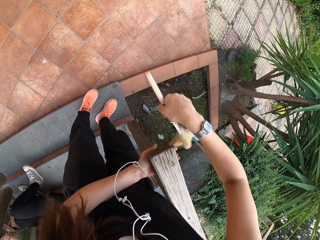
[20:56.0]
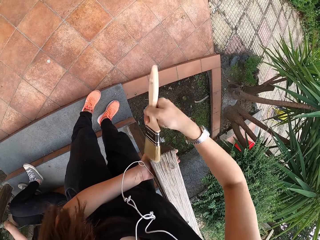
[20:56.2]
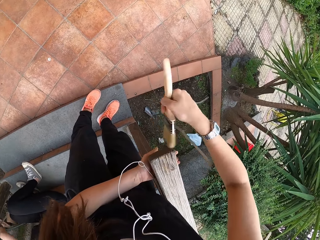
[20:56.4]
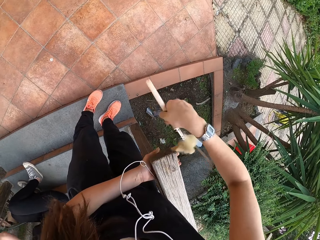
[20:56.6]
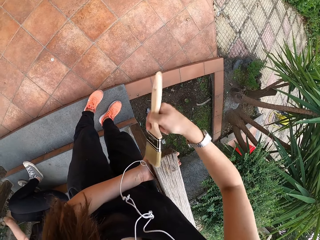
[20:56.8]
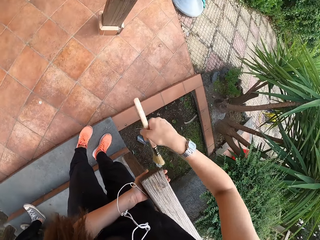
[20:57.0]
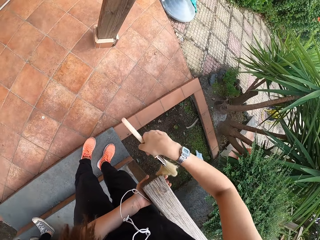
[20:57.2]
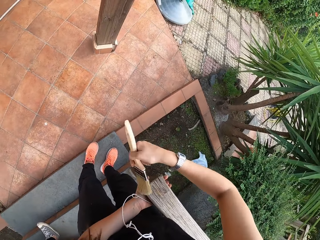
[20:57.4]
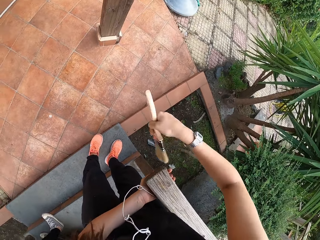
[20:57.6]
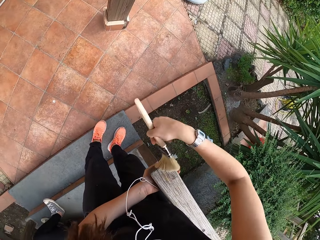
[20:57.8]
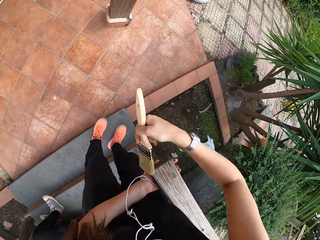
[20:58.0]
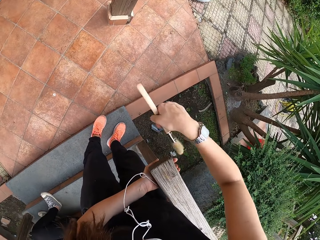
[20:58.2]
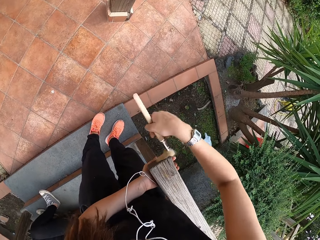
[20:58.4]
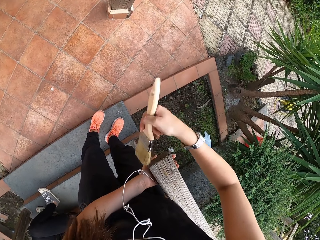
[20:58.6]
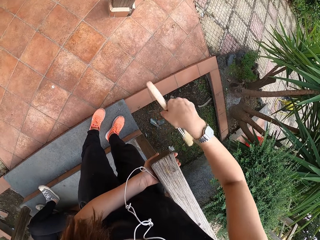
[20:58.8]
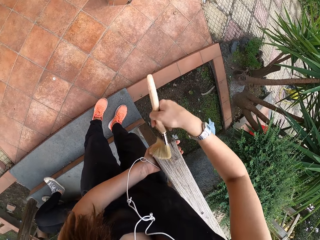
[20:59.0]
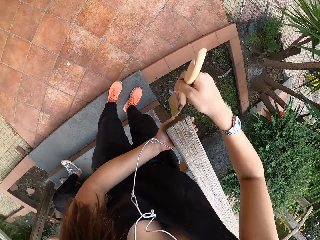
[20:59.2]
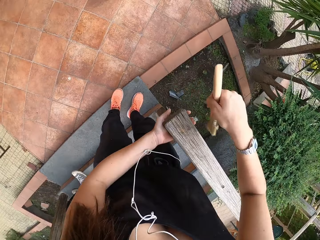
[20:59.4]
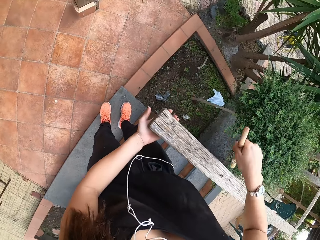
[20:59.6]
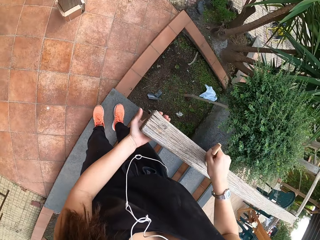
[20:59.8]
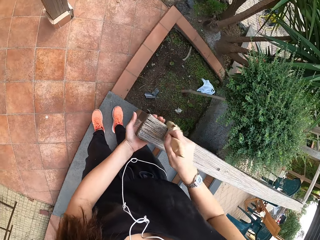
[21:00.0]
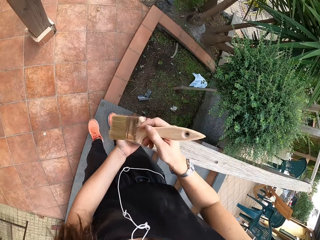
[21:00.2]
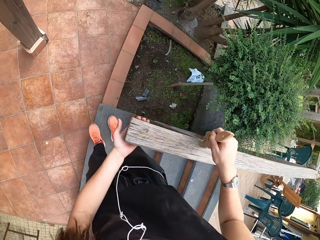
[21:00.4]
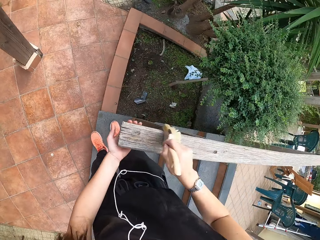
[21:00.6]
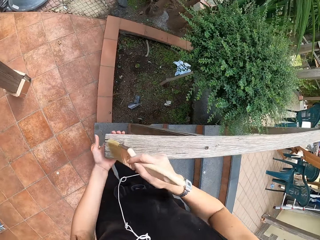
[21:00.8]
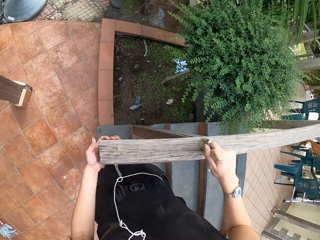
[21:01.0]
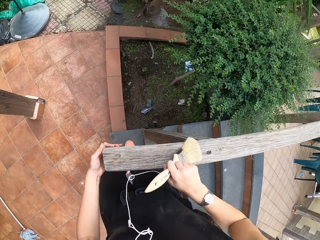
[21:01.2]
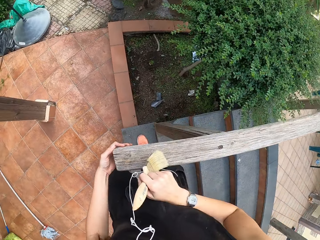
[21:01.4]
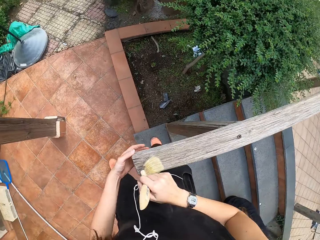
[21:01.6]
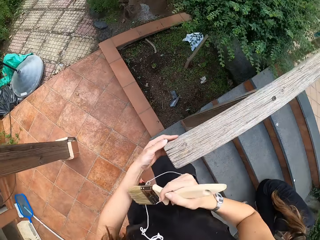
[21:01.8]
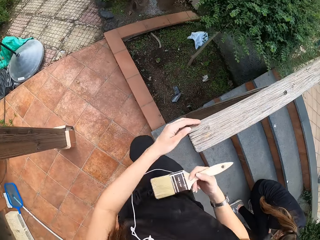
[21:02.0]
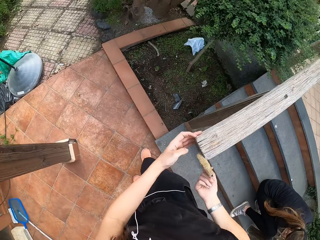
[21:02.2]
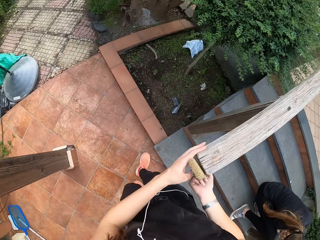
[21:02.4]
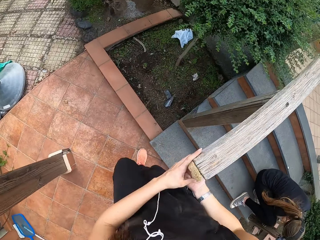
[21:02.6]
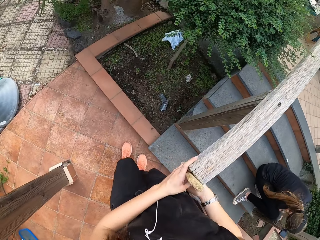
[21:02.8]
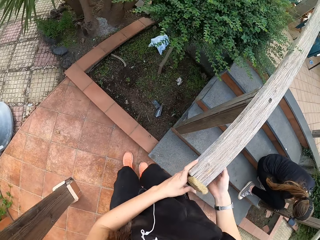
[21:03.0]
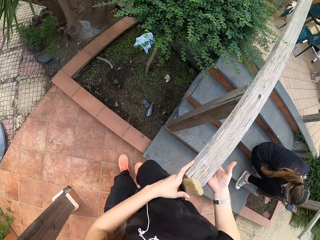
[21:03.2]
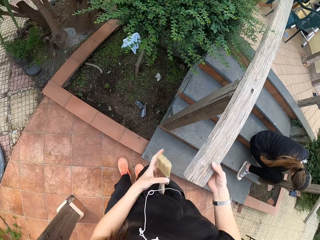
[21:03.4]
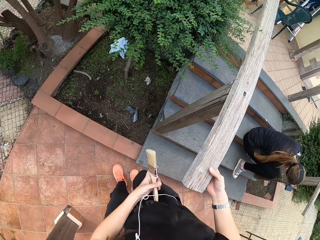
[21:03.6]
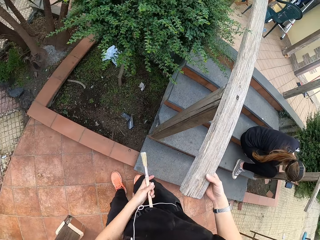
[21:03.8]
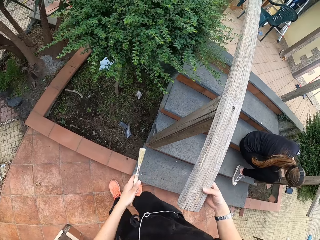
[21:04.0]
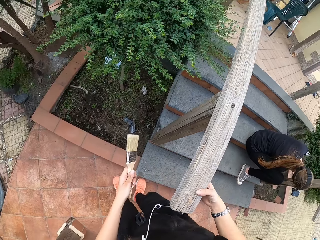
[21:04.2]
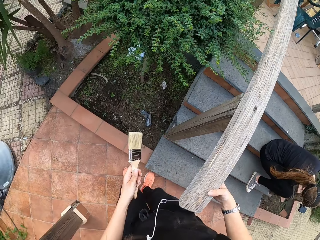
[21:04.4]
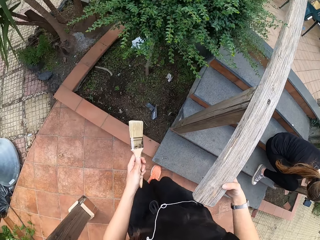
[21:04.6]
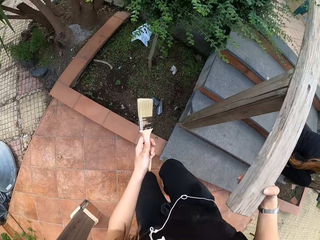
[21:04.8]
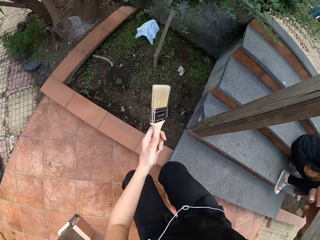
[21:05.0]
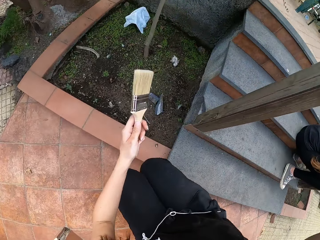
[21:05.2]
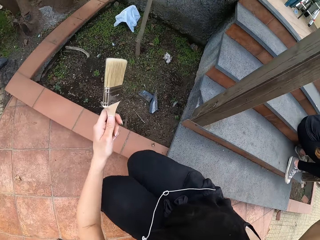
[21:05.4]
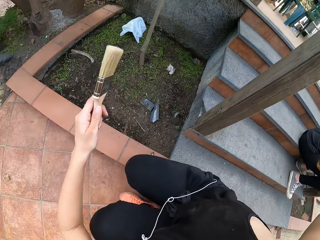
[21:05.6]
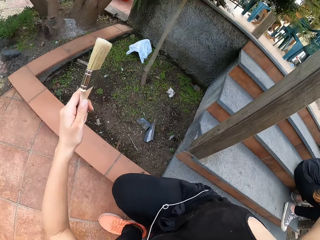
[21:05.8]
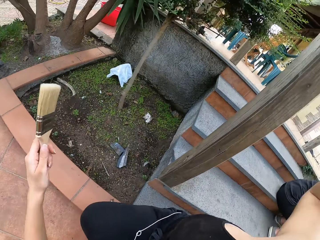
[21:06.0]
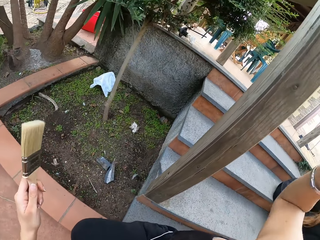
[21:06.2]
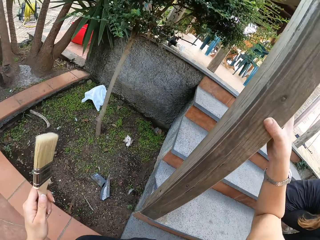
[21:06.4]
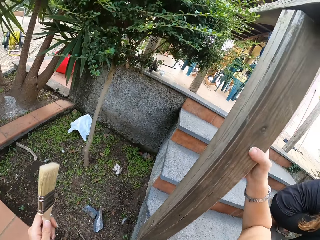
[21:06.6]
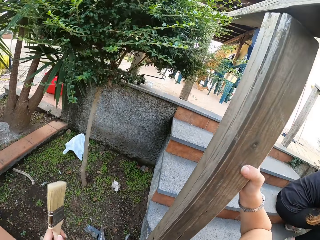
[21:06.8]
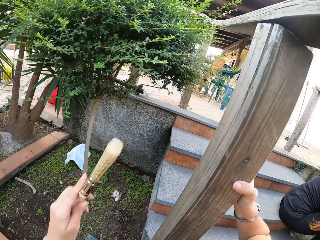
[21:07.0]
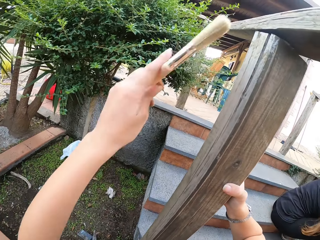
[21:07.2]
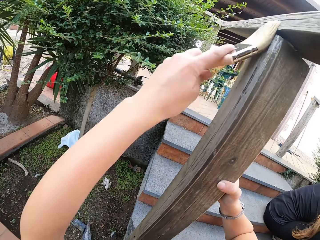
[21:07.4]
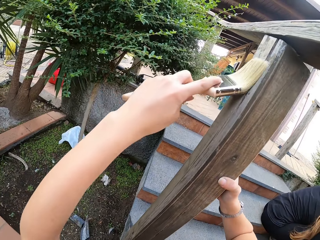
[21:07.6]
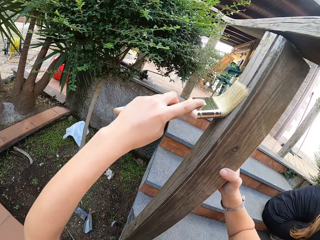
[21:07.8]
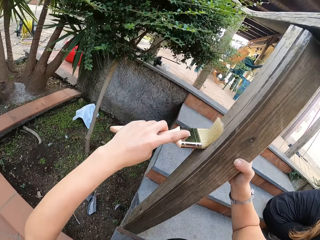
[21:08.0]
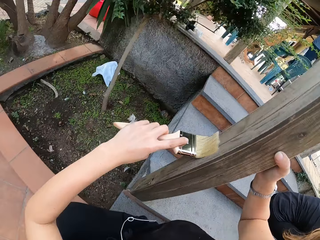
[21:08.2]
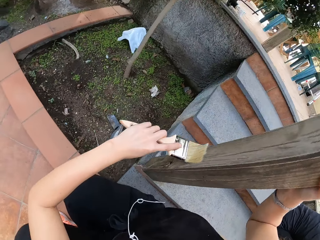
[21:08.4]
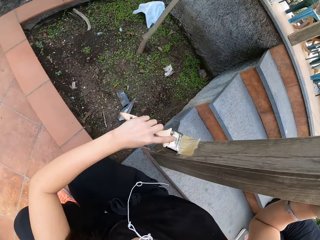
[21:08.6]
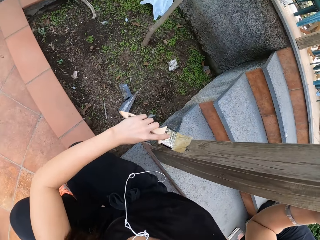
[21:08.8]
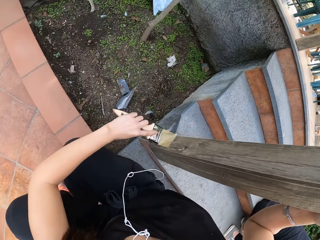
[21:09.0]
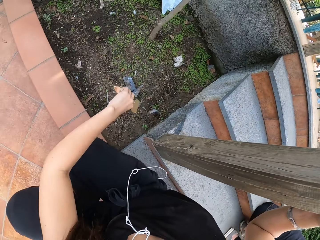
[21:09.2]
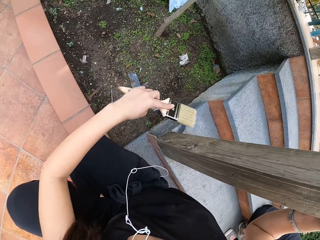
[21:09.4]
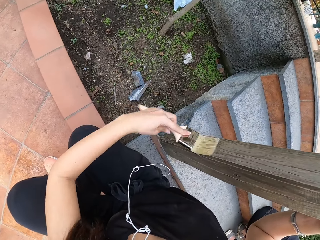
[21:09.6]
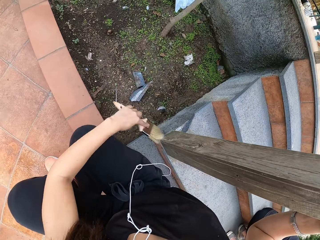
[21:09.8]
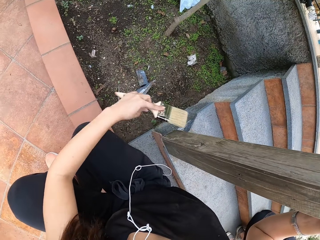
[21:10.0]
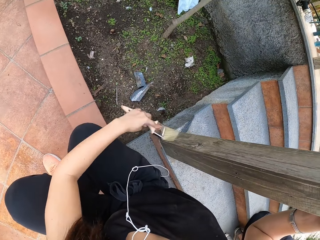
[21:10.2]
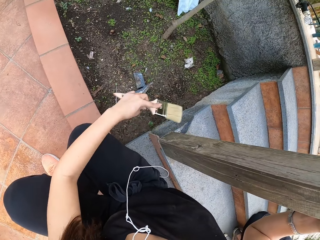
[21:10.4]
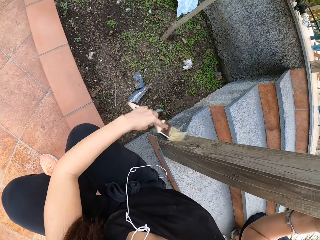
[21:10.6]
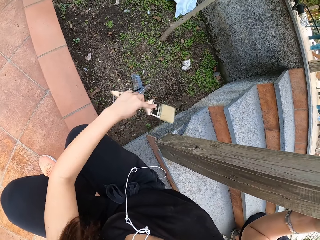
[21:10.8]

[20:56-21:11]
The camera wearer passes the brush from his right hand to his left hand. He holds the brush with the left hand. He holds the wooden rail with his right hand. He squats on the floor. He cleans the wooden rail with the brush in his left hand.

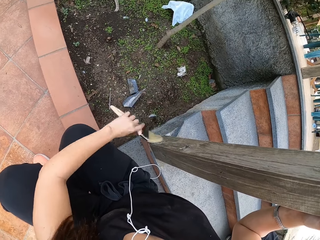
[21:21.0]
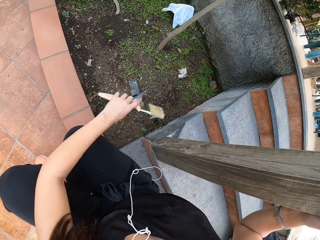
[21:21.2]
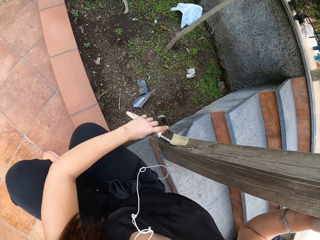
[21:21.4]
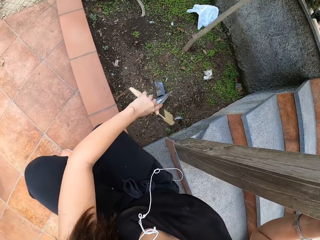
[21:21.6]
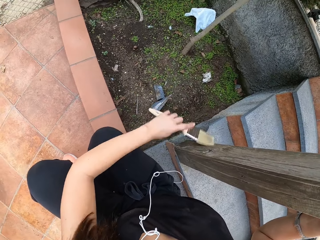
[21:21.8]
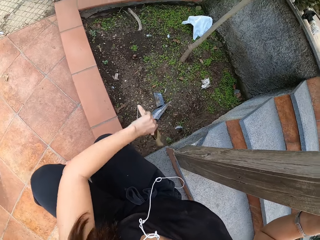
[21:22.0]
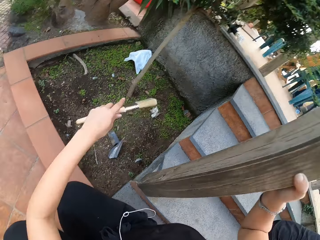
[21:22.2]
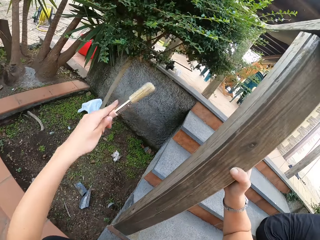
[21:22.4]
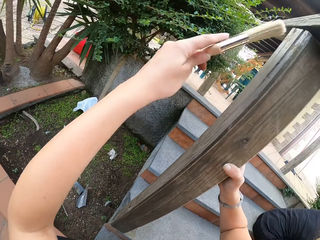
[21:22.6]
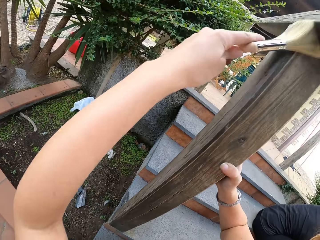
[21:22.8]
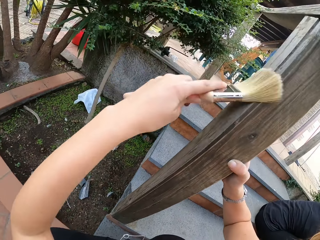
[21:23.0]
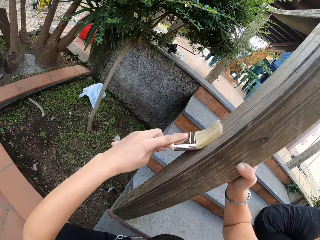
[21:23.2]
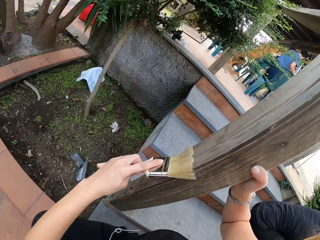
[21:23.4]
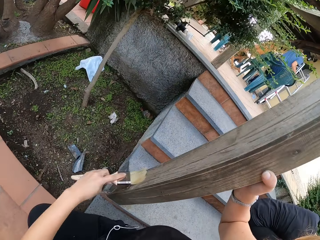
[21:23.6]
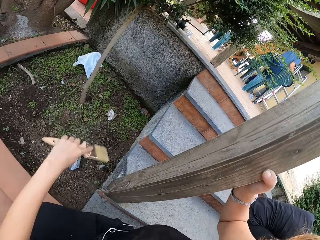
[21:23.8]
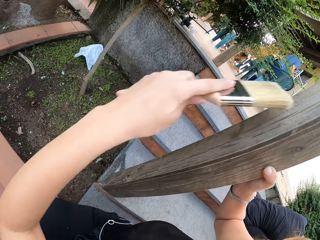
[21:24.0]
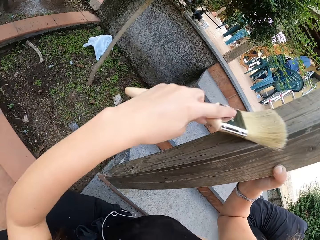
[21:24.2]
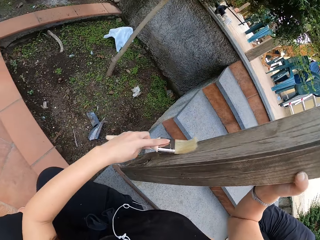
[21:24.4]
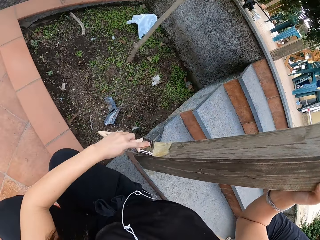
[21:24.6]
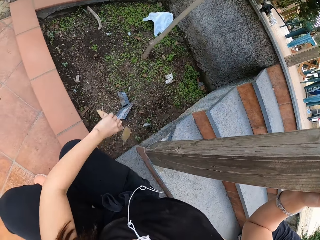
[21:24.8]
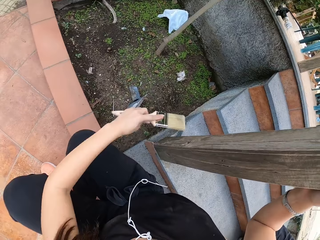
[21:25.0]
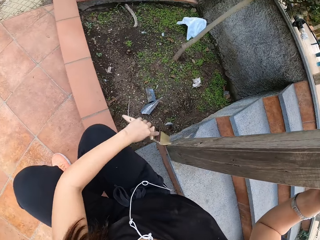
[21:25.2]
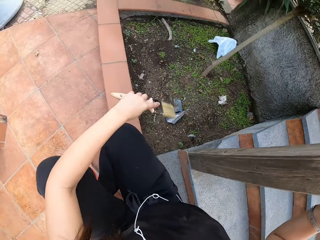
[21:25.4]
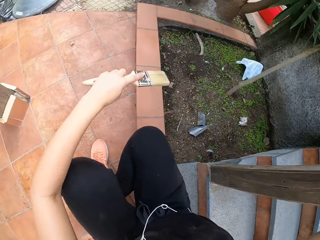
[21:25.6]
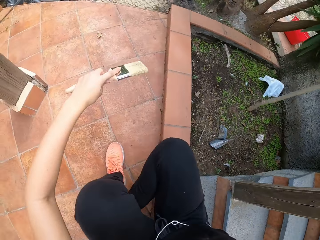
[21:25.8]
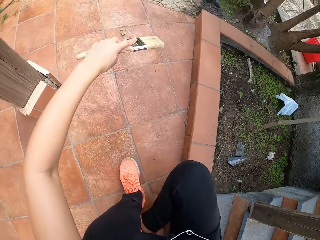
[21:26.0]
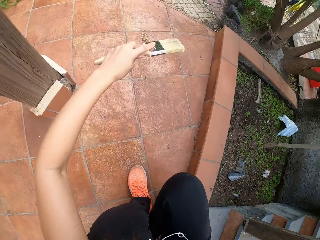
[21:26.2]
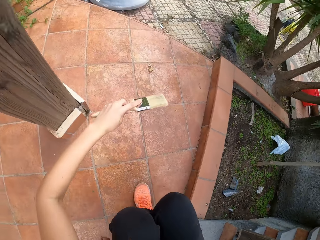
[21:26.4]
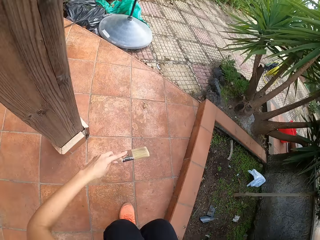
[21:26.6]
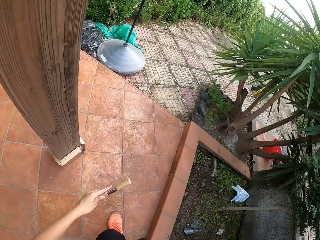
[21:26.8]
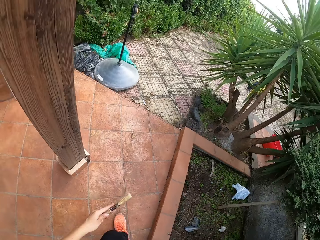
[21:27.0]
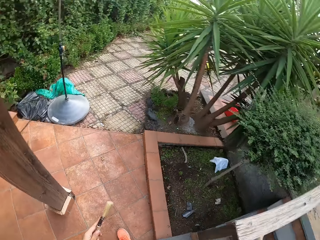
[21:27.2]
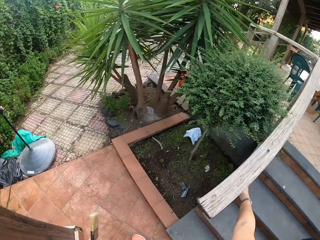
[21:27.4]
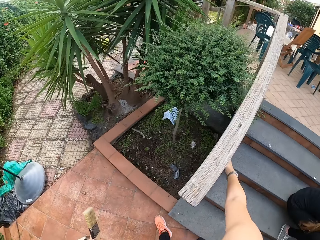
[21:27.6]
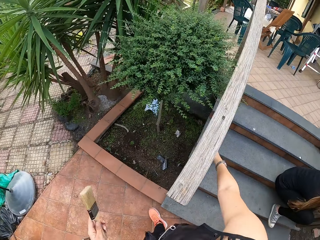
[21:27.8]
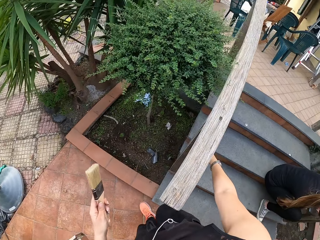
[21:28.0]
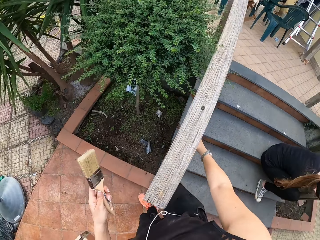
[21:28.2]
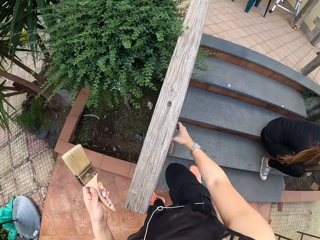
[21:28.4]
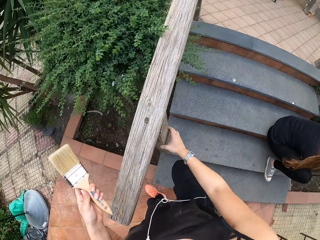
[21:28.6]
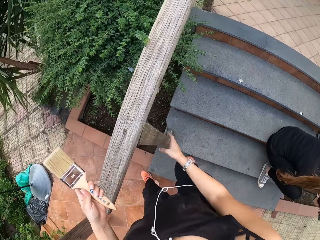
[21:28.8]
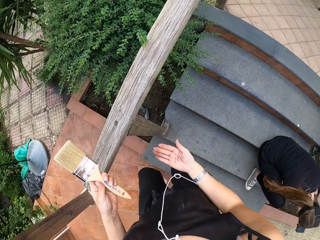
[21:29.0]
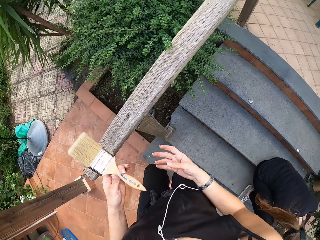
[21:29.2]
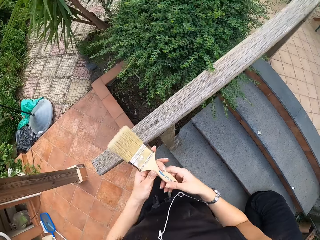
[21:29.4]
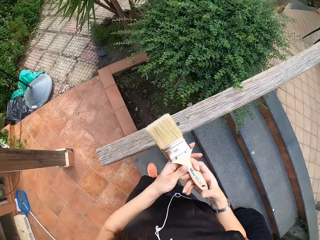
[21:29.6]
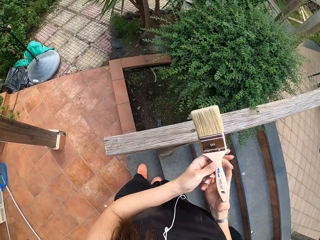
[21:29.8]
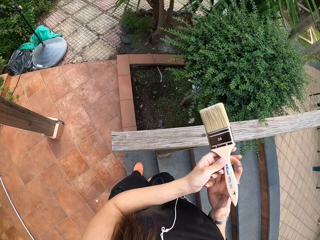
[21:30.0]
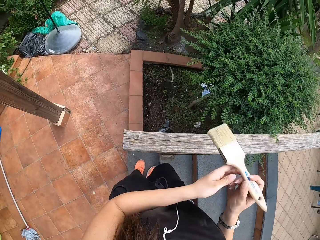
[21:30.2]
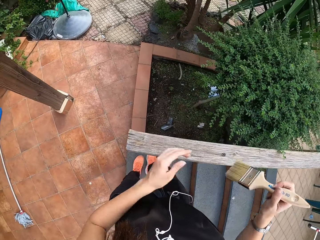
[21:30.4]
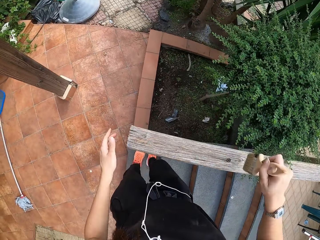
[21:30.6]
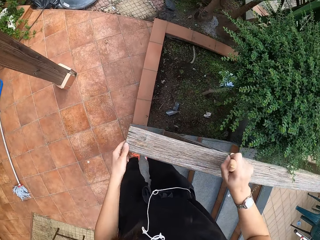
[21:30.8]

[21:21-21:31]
The camera wearer stands up on the floor. He passes the brush from his left hand to his right hand. He holds the brush with the left hand.
